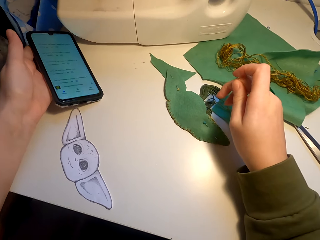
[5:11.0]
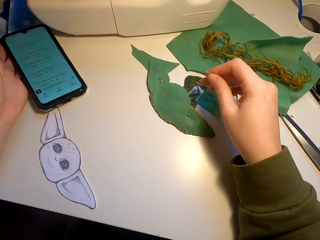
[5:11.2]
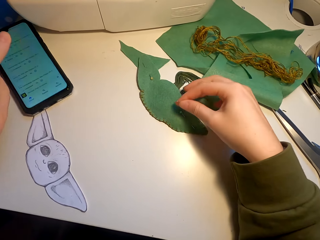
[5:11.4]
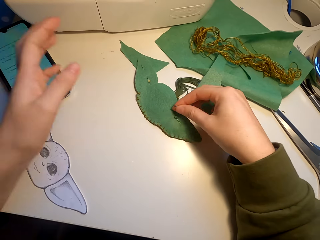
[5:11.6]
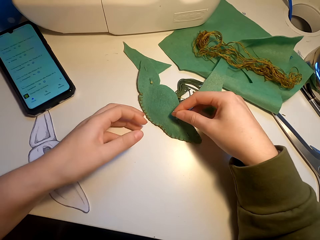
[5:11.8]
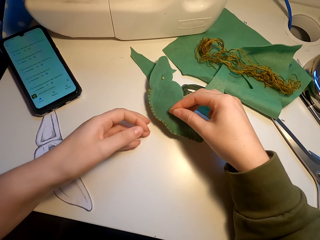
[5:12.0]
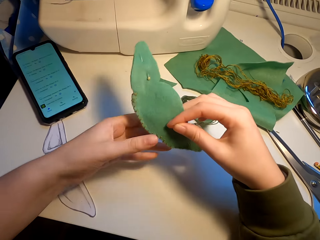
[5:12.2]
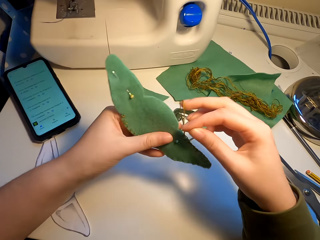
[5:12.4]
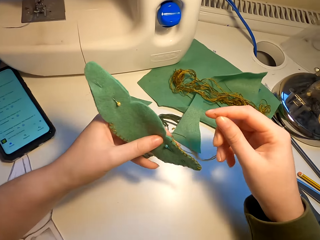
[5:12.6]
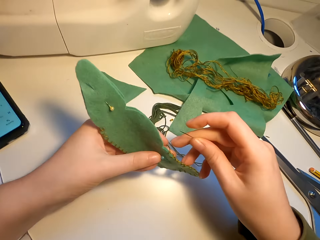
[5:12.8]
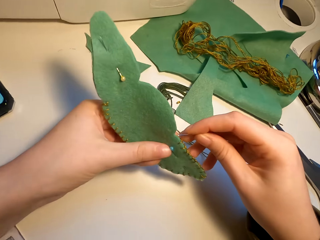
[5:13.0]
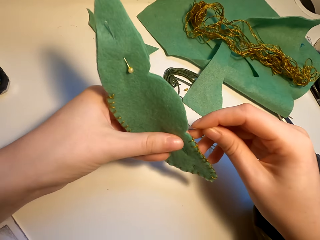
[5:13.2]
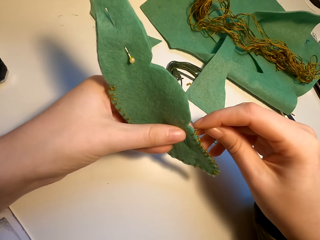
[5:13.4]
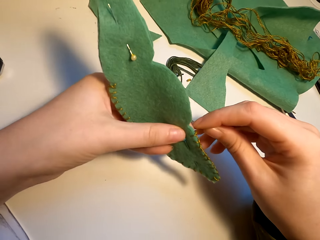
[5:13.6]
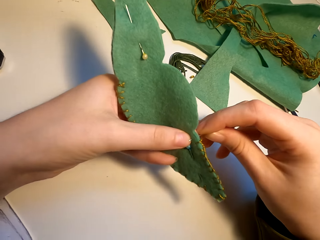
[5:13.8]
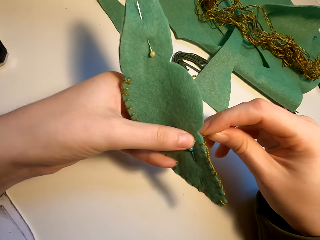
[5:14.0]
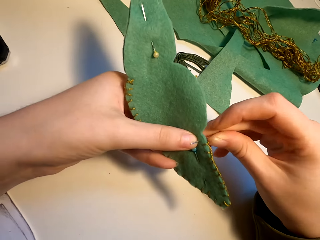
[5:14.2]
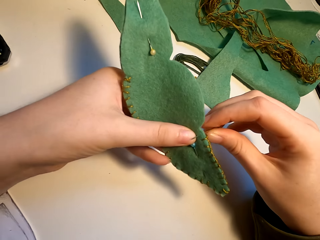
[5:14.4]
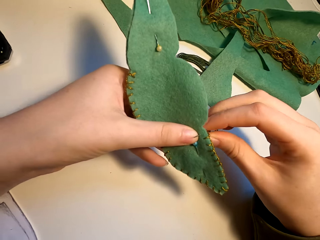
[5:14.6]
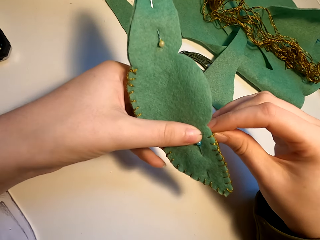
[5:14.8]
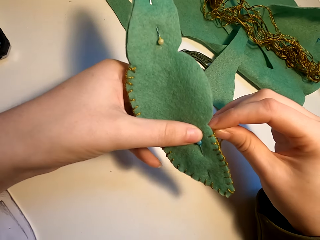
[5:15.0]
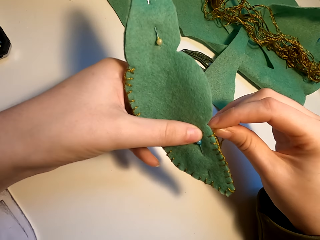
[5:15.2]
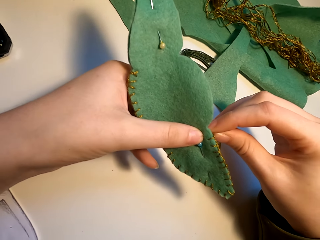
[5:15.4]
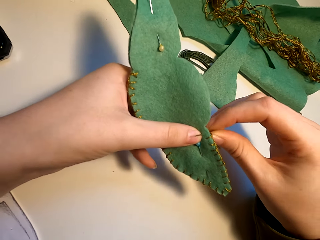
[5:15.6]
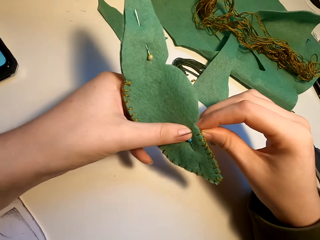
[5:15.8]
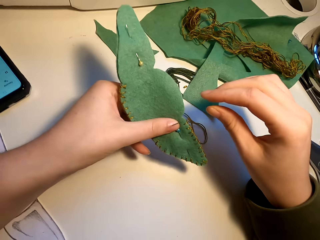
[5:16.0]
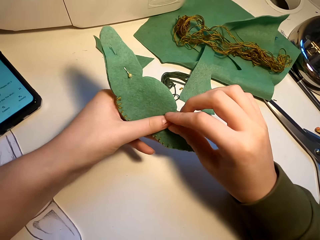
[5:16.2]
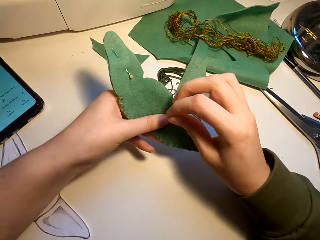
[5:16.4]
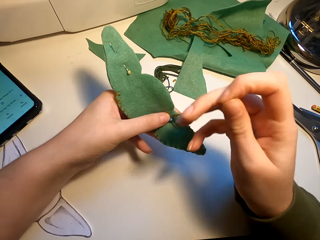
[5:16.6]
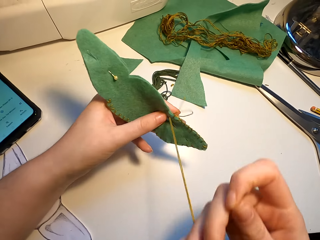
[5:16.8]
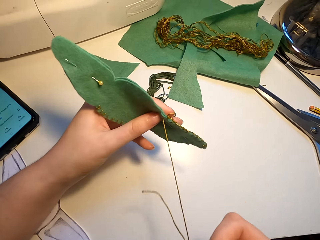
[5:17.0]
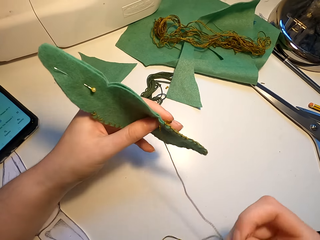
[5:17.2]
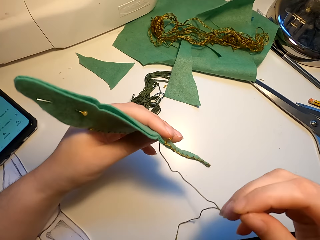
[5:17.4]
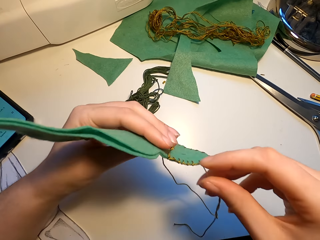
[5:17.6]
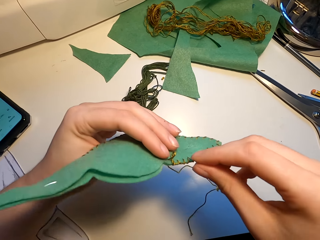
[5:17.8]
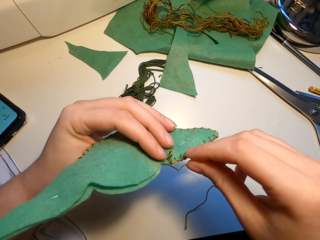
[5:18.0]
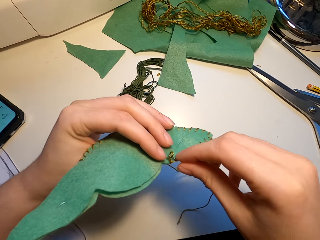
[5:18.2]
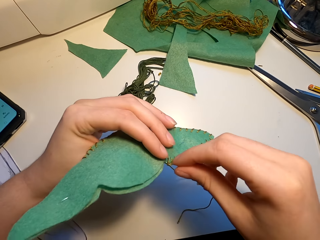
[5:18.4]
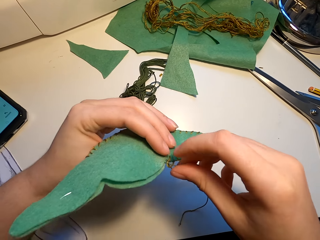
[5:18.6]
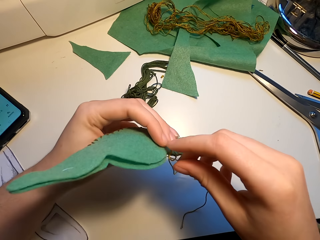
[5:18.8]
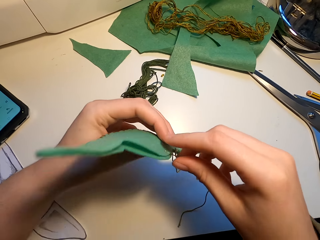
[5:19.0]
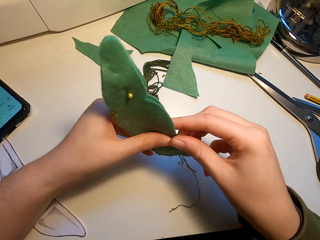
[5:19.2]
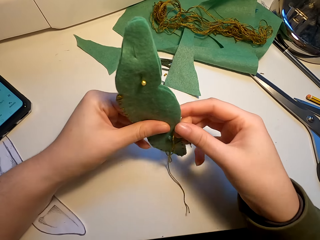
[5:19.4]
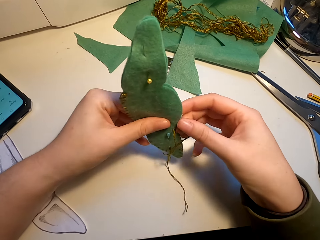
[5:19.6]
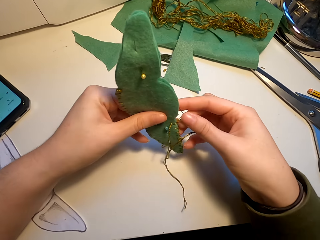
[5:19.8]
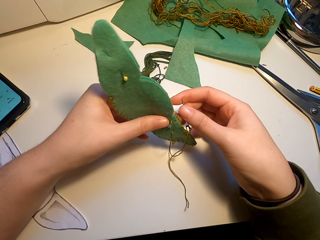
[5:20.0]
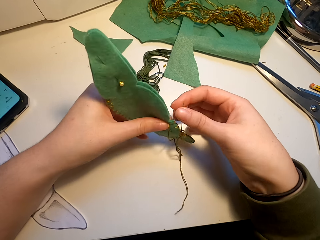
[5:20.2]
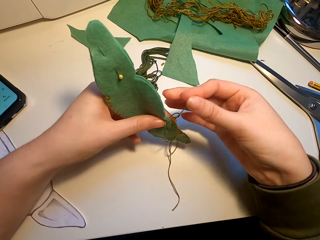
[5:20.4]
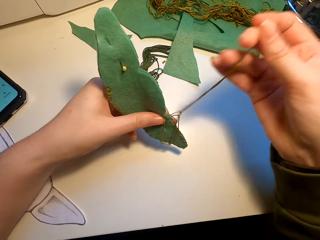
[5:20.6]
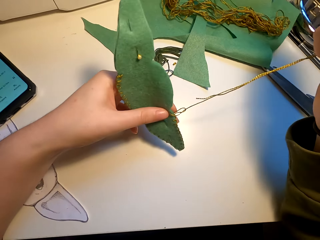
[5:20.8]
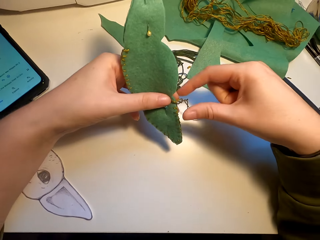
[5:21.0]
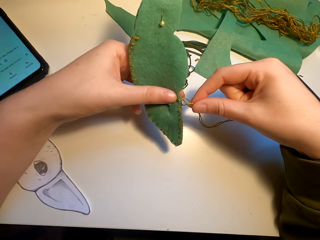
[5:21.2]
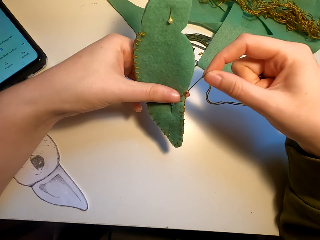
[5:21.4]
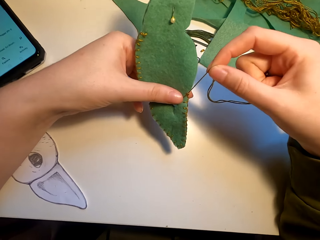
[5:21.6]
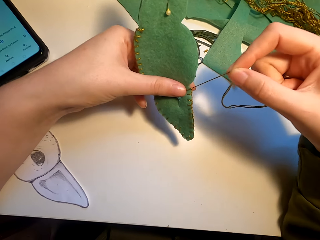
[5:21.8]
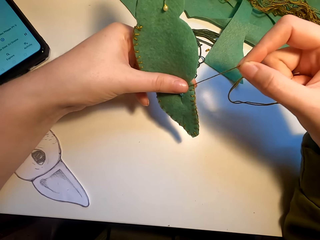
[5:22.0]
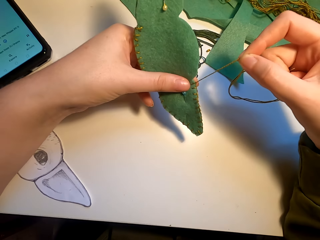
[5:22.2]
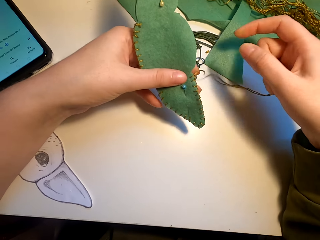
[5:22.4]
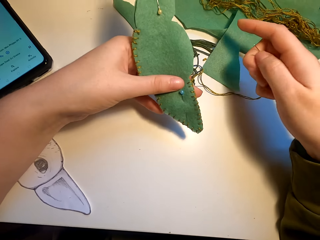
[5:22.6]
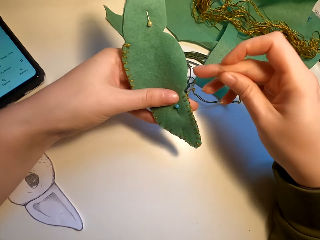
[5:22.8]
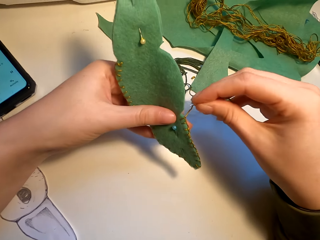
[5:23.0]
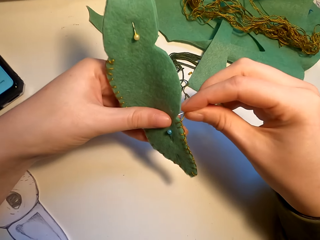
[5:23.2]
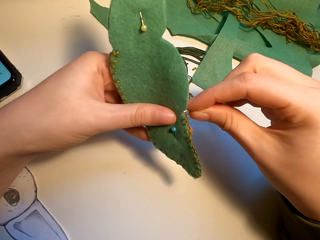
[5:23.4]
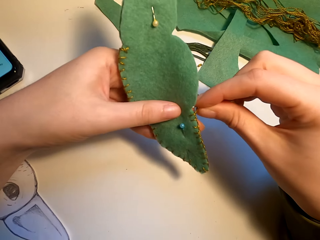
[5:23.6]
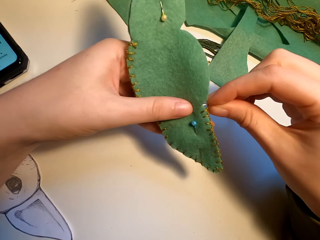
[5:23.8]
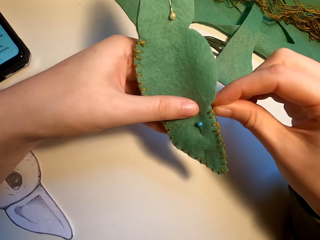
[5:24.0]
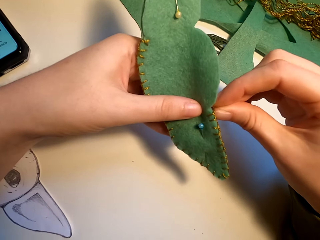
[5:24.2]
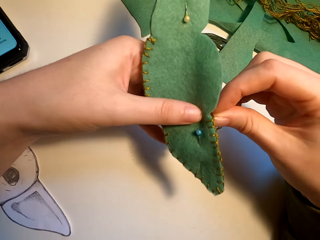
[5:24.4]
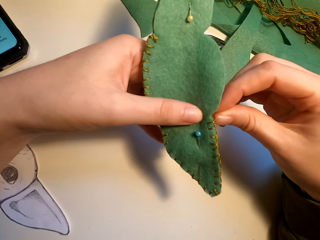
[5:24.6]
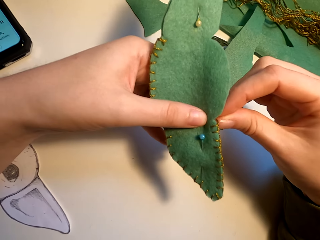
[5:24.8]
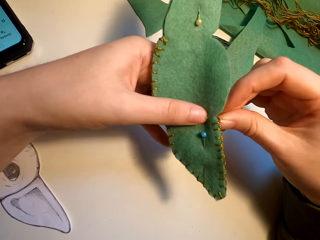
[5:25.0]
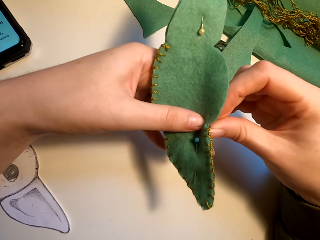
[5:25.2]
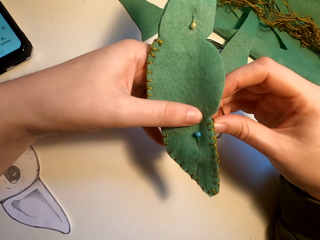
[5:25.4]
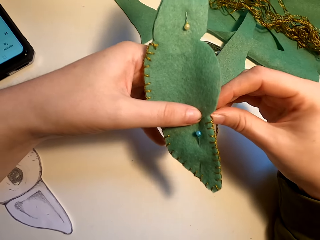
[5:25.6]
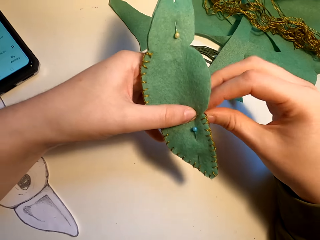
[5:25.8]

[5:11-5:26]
The camera wearer places the phone on the table. They pick up a fabric cut art from the table. They knit the fabric cut art with a needle. They pull the thread. They knit the fabric cut art with the needle.

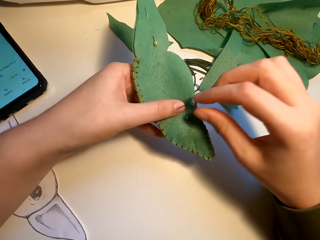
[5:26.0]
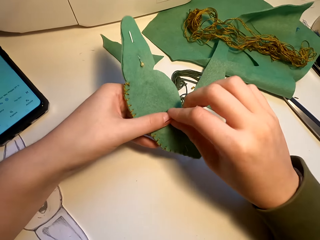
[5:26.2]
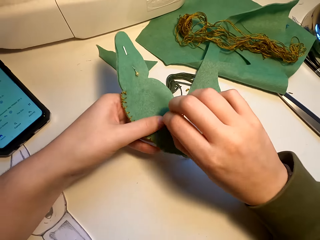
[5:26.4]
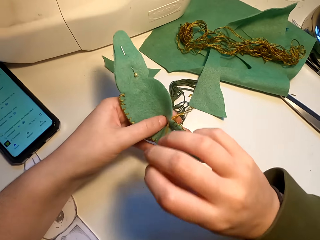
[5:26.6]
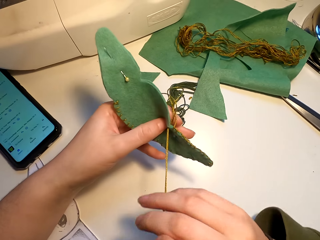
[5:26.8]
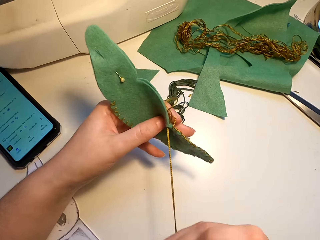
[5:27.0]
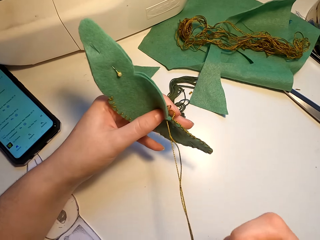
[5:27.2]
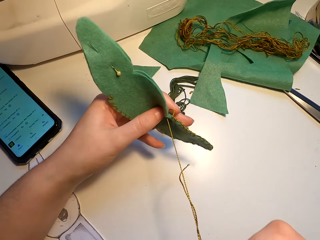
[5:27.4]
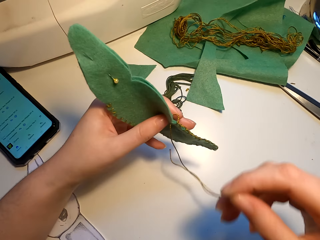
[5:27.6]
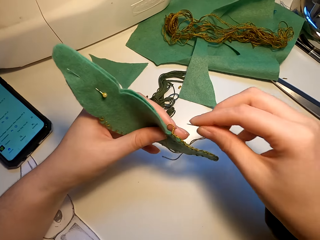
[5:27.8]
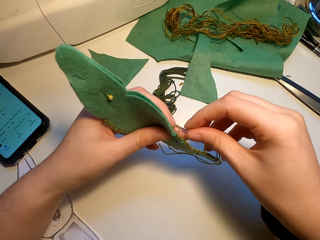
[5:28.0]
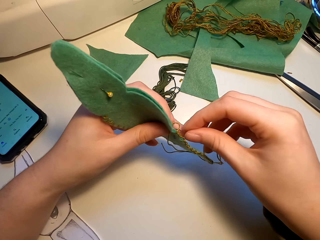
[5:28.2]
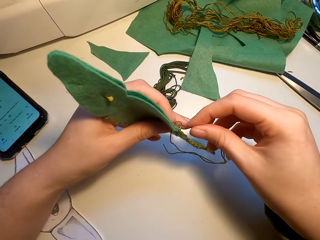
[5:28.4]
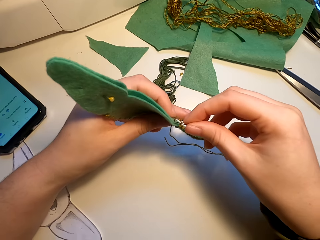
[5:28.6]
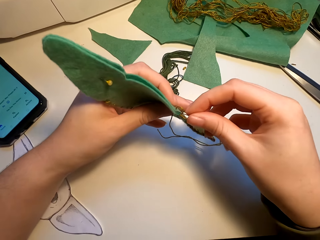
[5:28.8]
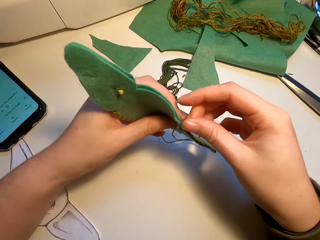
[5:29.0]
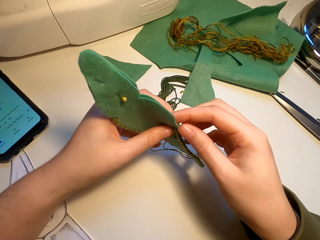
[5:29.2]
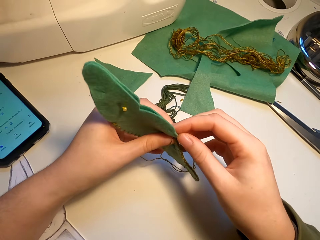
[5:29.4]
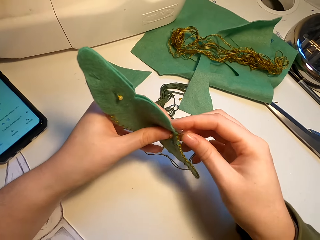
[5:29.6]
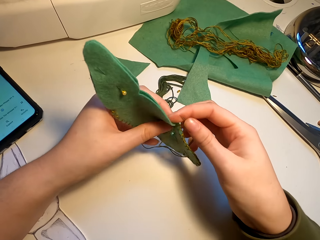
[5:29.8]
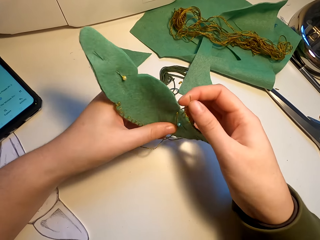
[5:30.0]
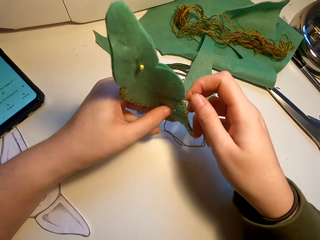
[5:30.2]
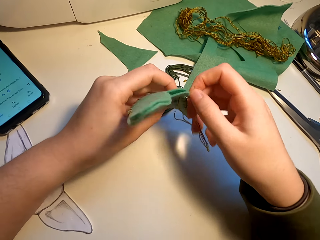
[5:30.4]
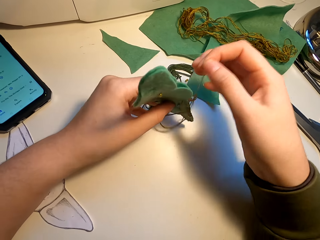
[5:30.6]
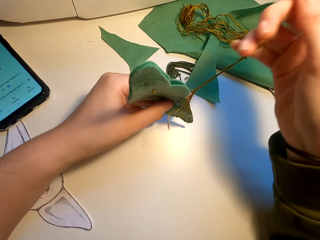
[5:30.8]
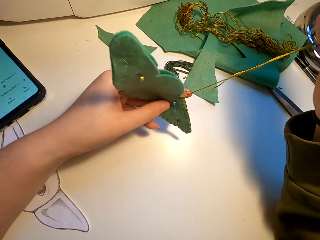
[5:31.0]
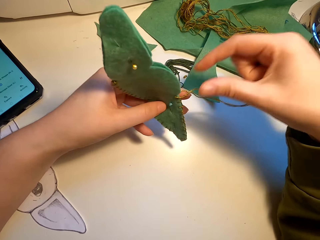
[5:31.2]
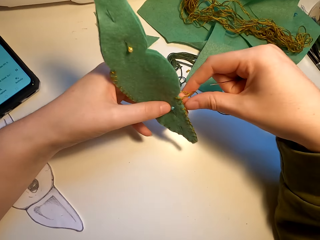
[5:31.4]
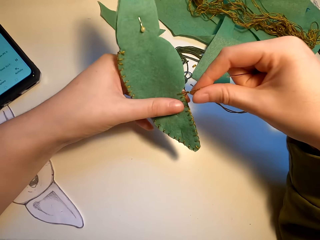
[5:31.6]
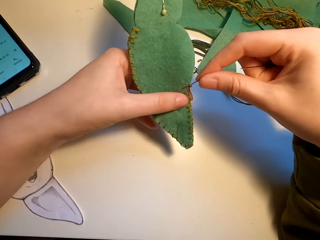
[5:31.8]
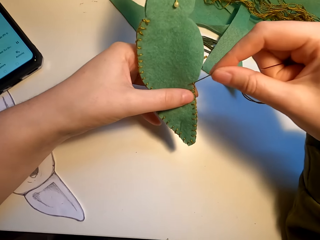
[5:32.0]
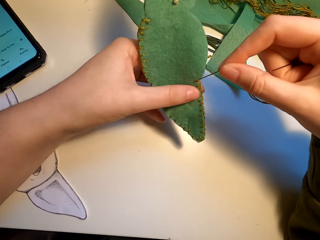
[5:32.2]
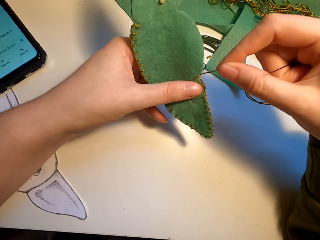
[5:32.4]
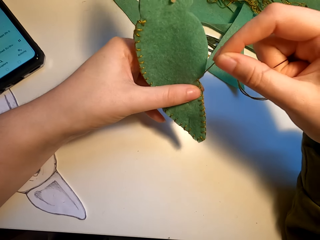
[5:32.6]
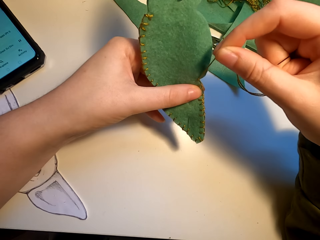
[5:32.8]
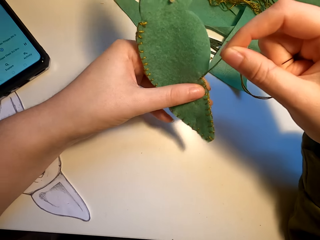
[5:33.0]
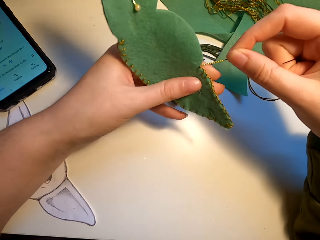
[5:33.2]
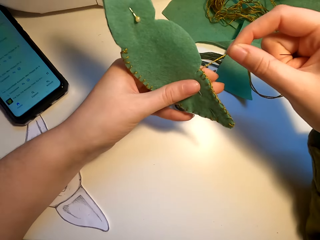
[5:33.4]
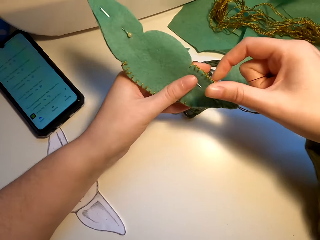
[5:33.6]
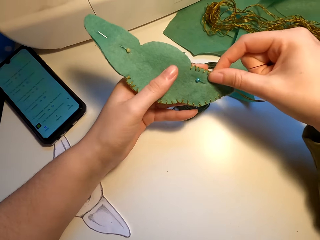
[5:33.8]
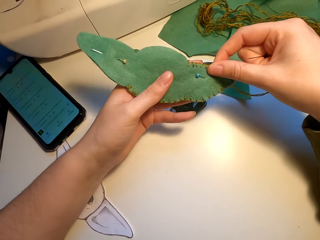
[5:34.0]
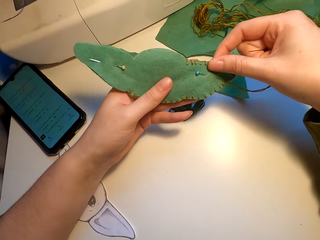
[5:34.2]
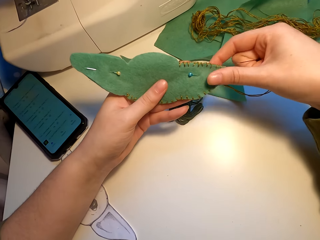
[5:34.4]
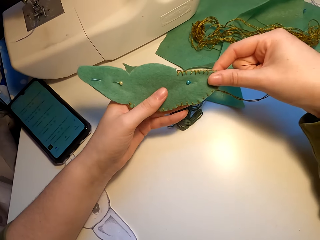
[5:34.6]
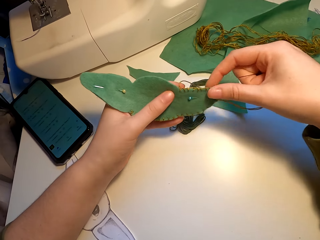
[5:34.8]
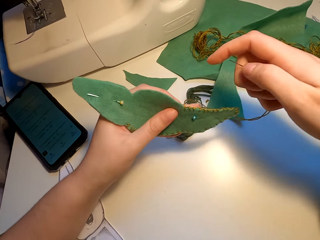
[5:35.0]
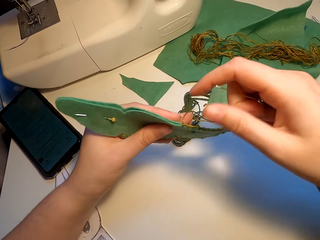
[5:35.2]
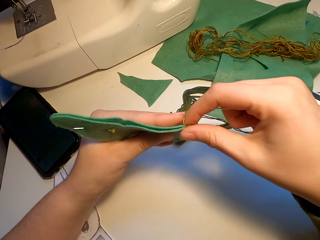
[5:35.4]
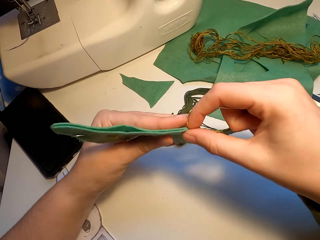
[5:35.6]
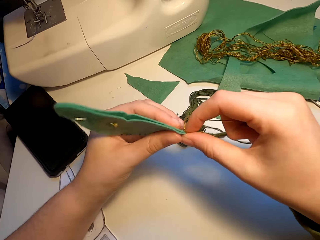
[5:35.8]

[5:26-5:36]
The camera wearer pulls the thread. They align the fabric.
